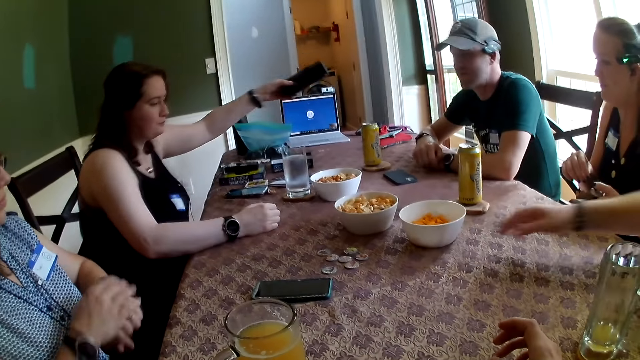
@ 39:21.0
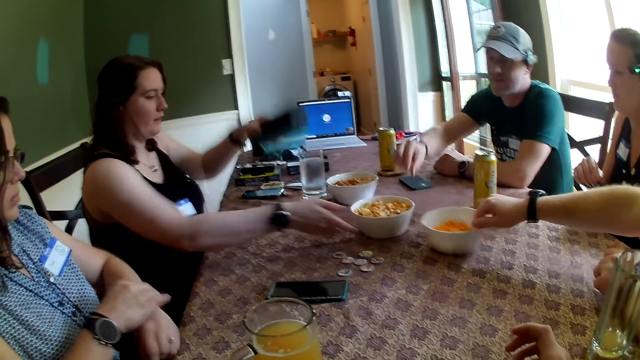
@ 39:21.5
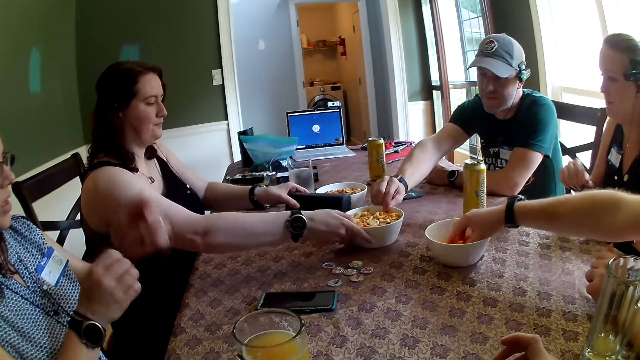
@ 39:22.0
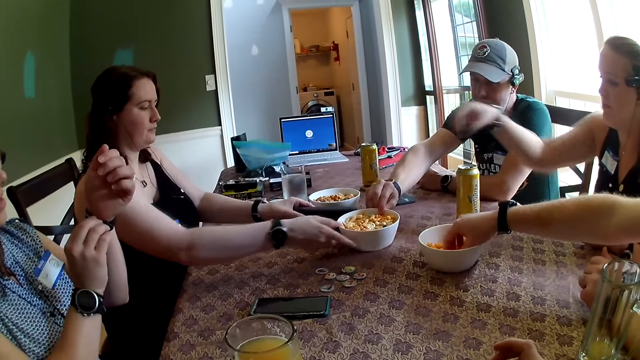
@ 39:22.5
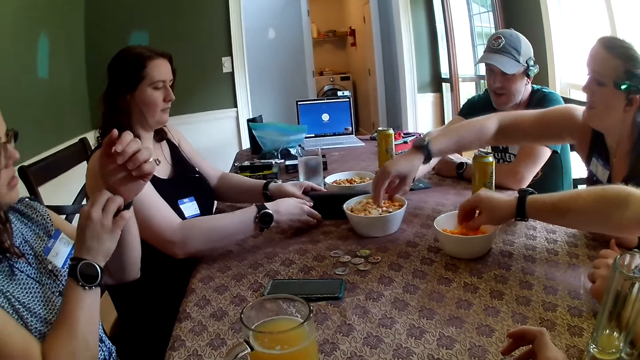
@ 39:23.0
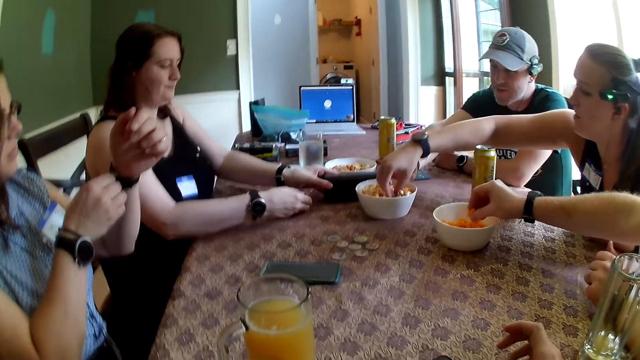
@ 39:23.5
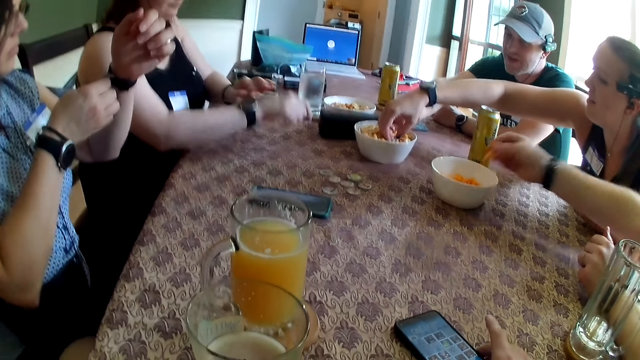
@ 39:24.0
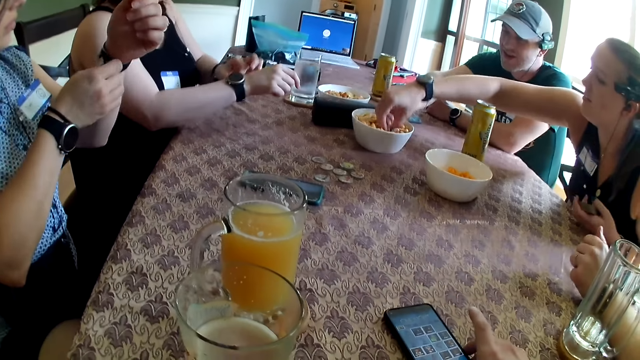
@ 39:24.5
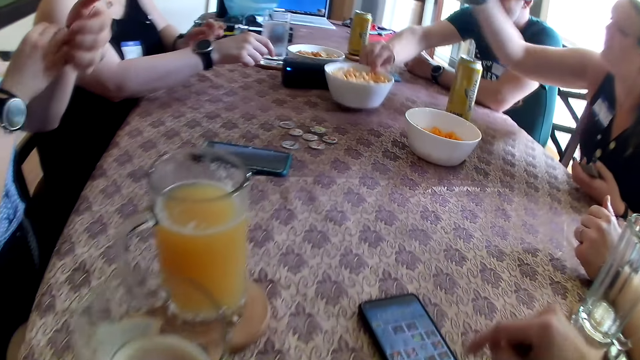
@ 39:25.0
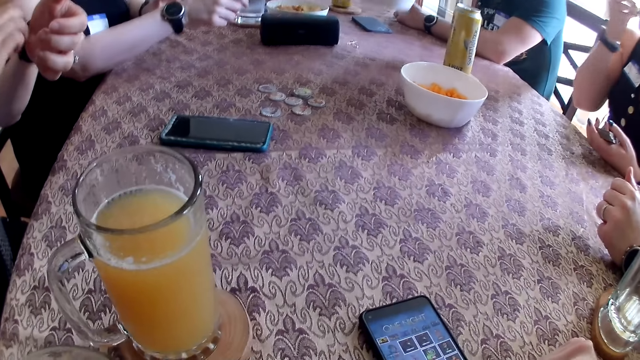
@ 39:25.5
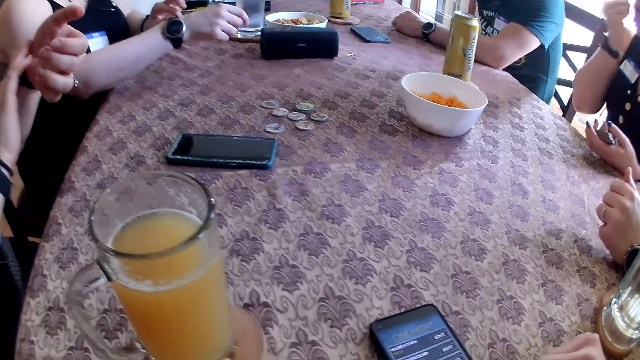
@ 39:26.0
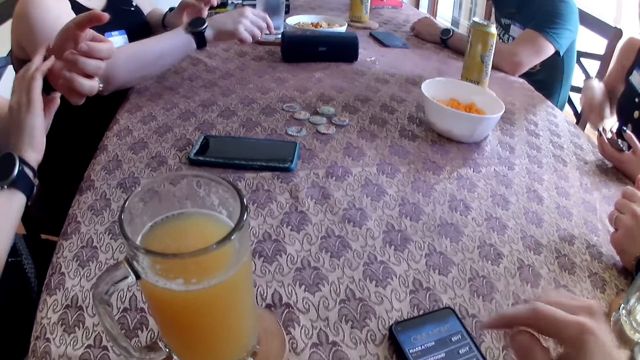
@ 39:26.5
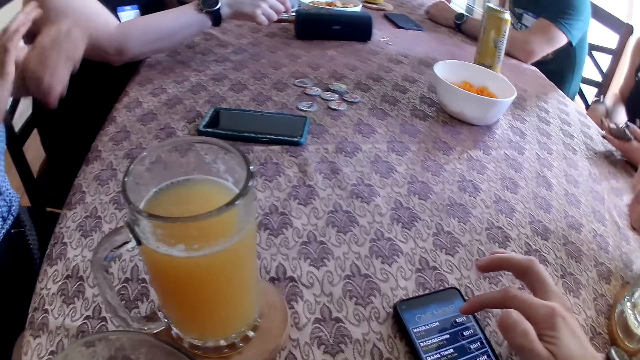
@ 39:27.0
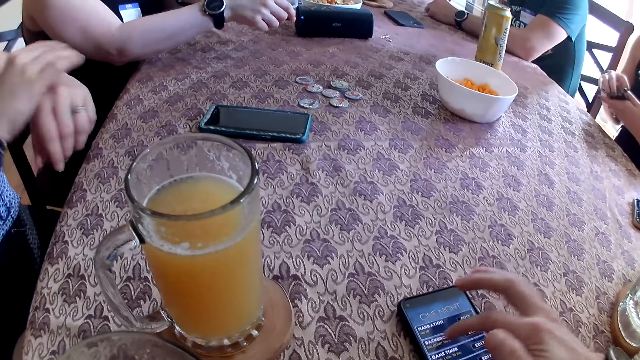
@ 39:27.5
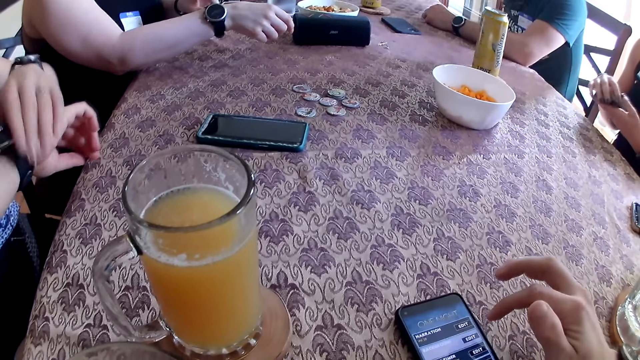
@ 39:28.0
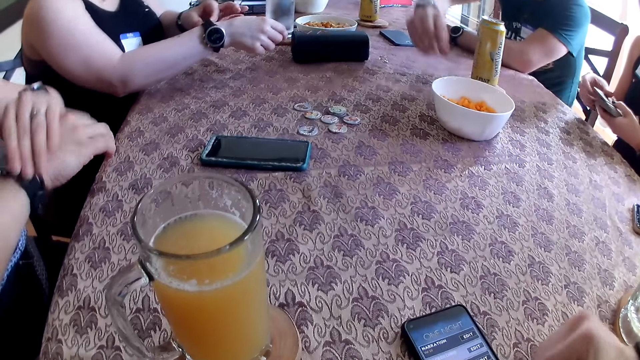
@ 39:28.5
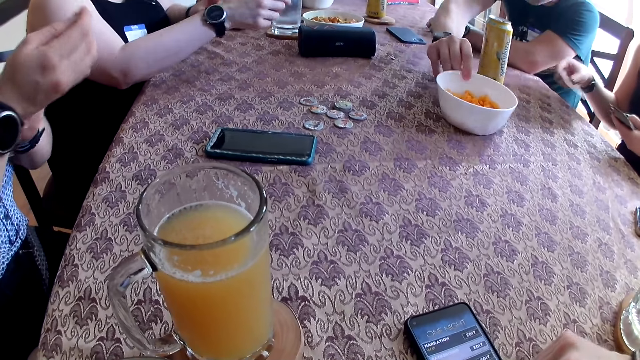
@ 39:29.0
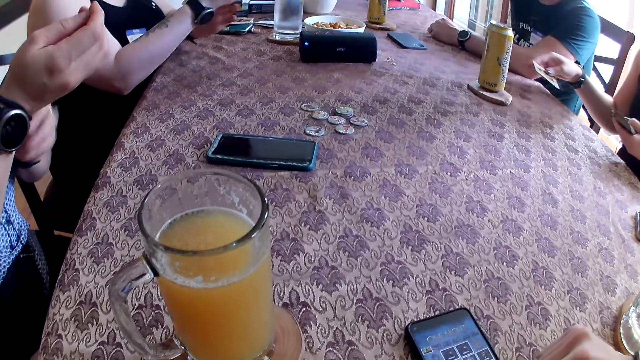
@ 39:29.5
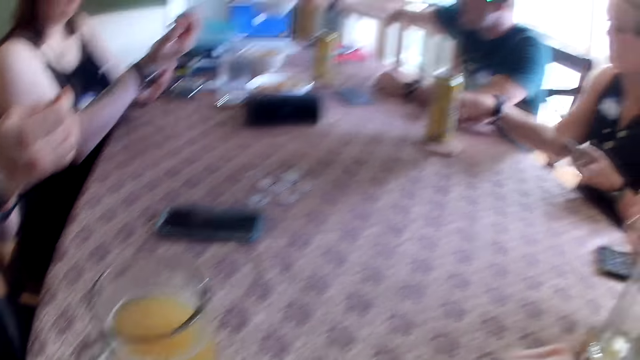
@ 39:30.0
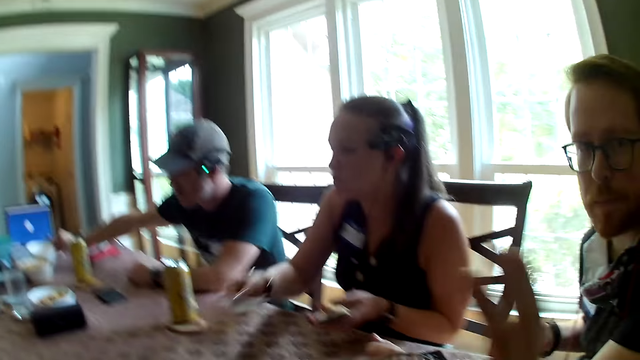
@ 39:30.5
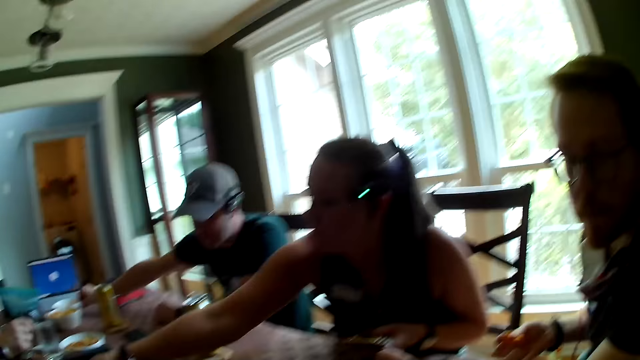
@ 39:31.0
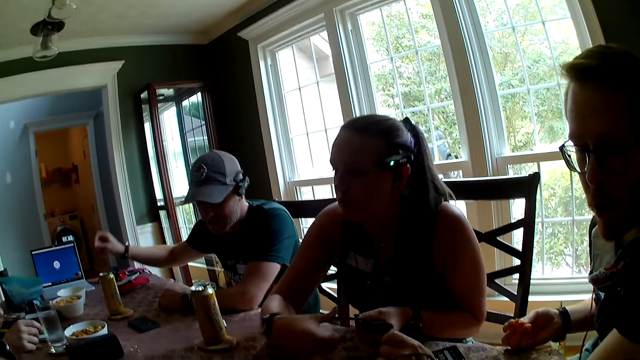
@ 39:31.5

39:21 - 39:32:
A woman adjusts the watch on her left arm with her right hand. A man picks snacks from a snack bowl on the table with his right hand. Another woman moves the snack bowl on the table with her right hand. Another man moves the snack bowl on the table with his right hand. The second woman drops the Bluetooth speaker on the table with her left hand. A third woman picks up a snack from the snack bowl on the table with her right hand. The camera wearer operates his phone on the table with his right hand. The second woman adjusts the watch on her right arm with her left hand. The other man picks up the snack bowl from the table with his right hand. The third woman eats the snack with her right hand. The first woman adjusts the watch on her right arm with her left hand. The other man picks up the snack bowl from the table with his right hand. The third woman drops cards on the table with her right hand. The other man drops the snack bowl on the table with his right hand.

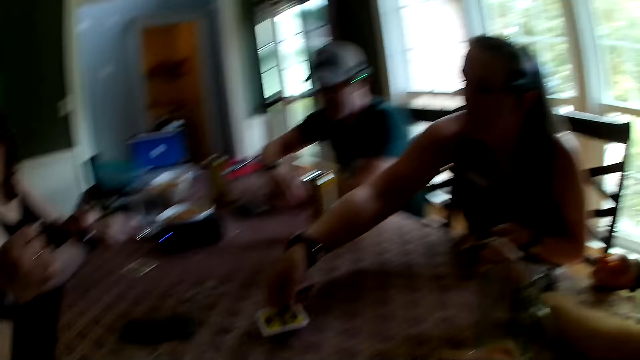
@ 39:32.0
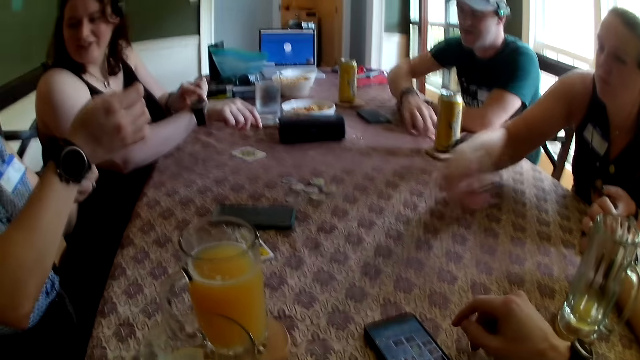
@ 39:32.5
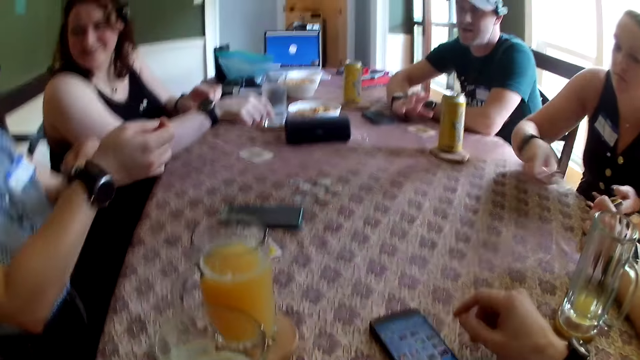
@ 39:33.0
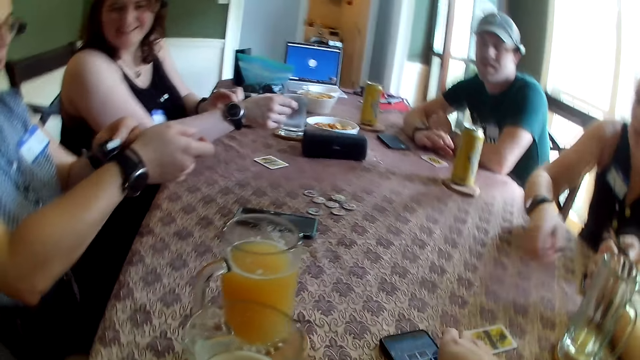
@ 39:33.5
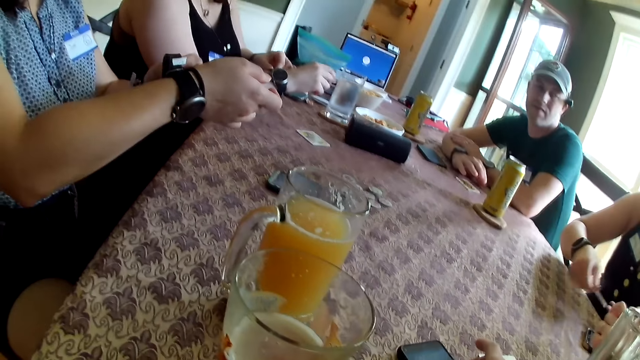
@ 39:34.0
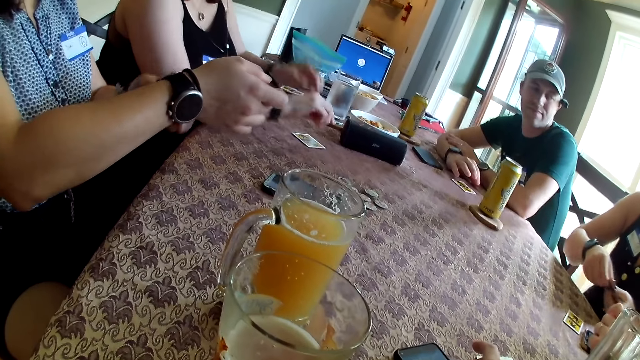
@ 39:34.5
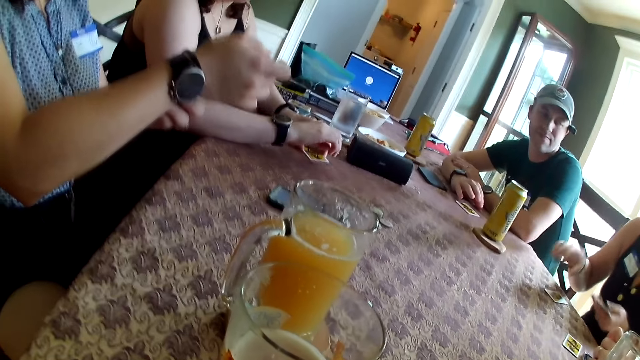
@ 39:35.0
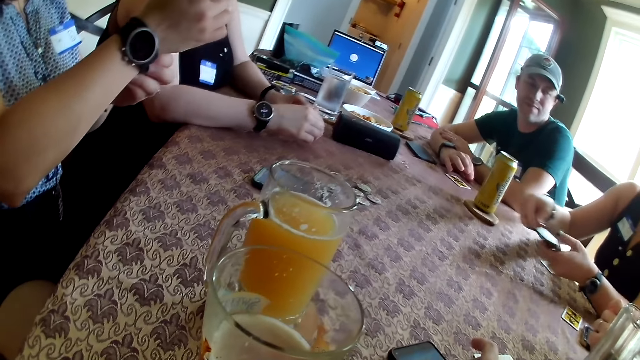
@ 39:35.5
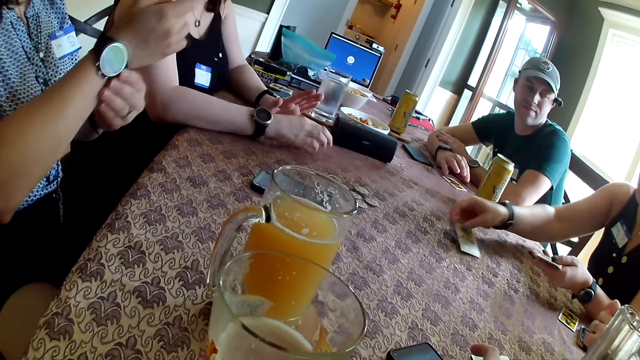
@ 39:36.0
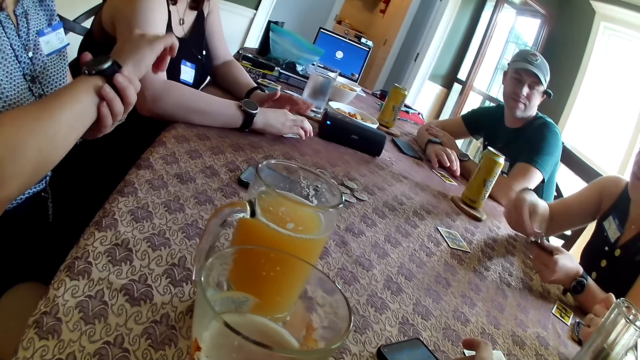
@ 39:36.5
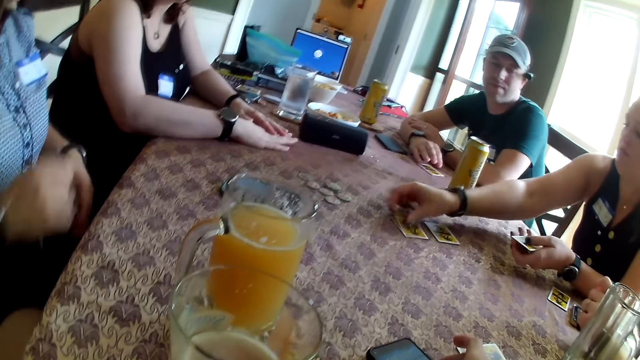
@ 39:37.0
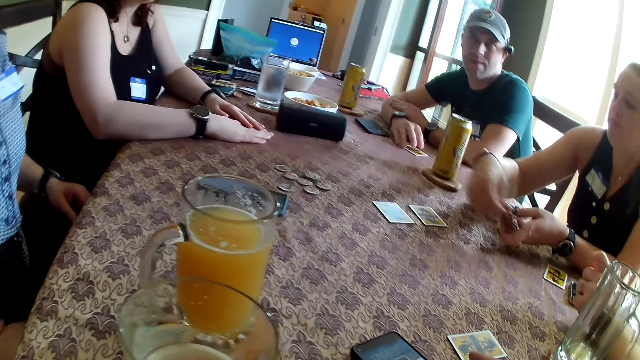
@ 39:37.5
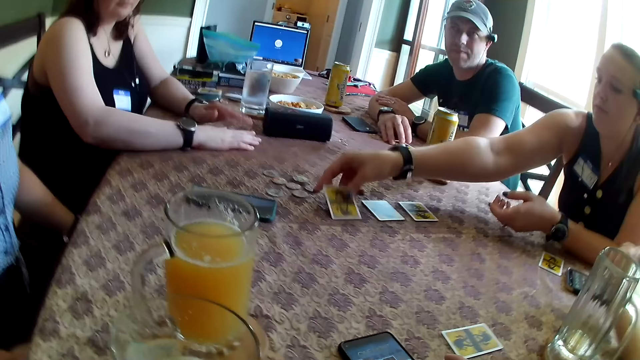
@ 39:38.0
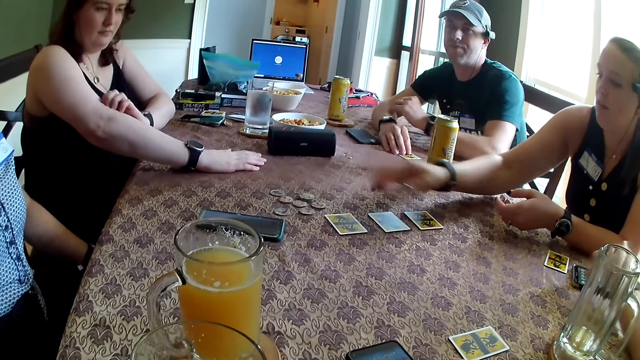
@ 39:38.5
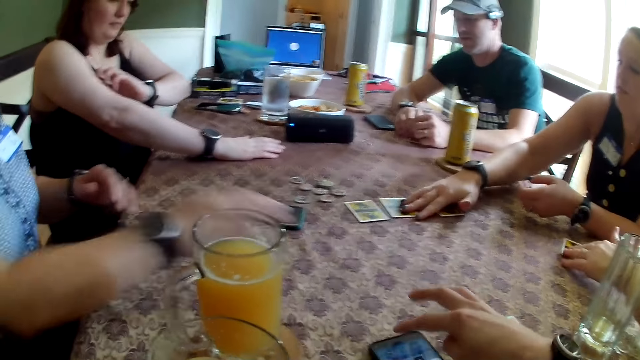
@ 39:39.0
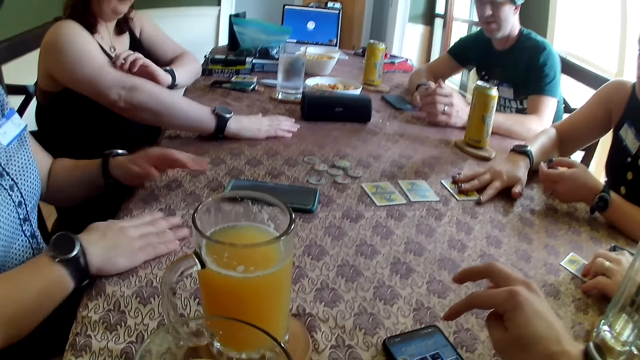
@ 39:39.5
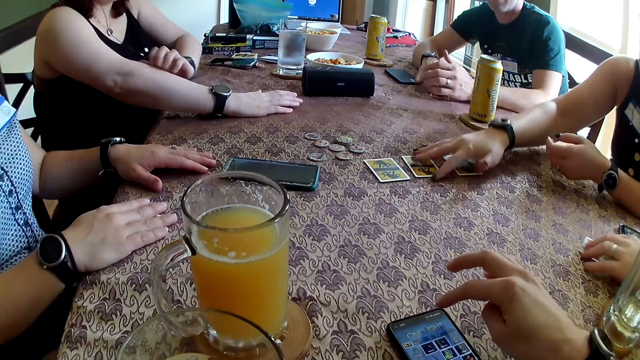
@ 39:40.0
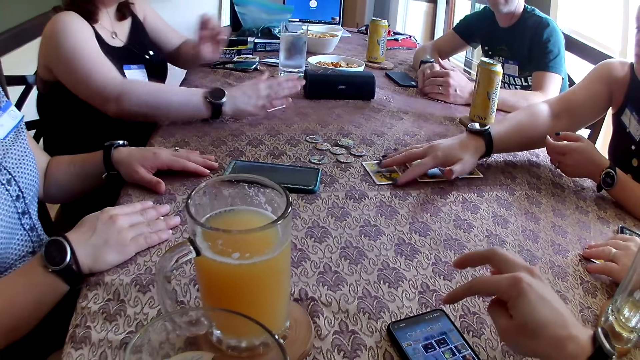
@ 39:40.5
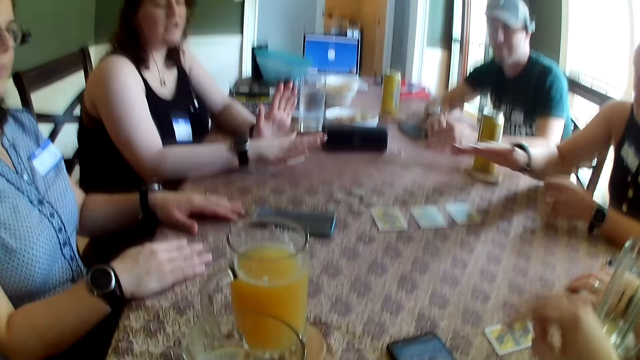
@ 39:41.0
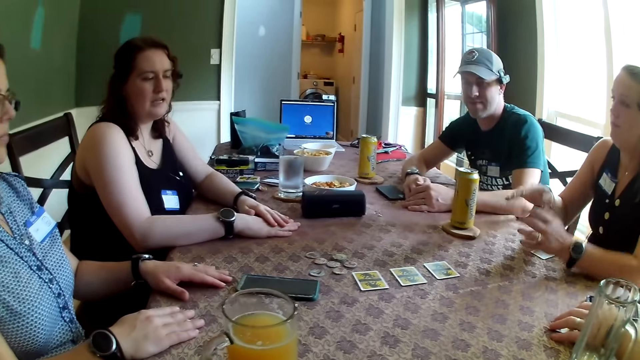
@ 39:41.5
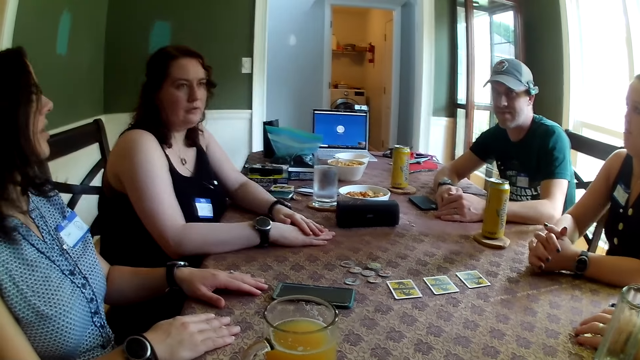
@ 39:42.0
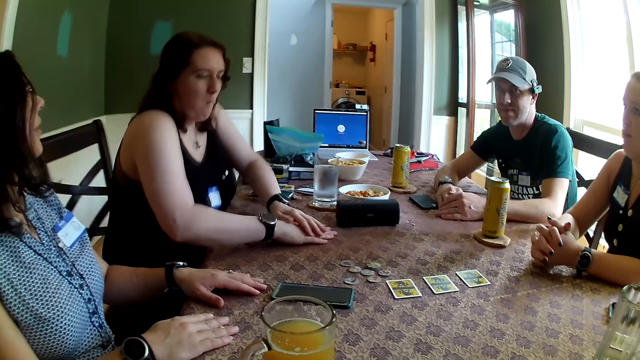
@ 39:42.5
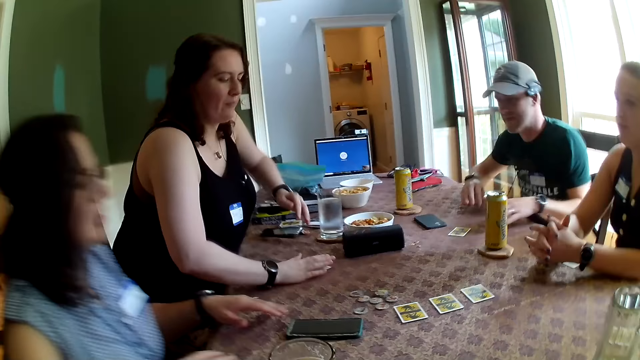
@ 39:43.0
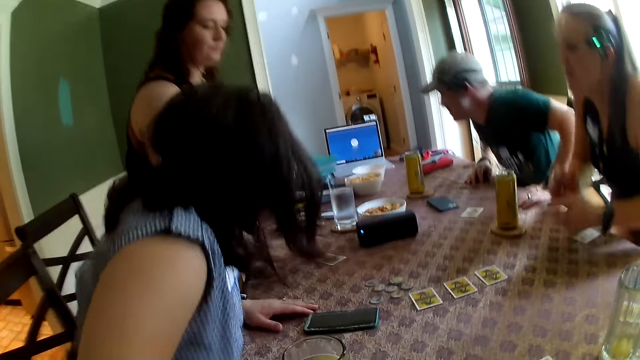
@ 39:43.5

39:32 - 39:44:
A man moves his card on the table with his right hand. A woman distributes the cards on the table. Another woman drops both arms on the table, picks a card on the table with her left hand, and scratches her right arm with her left hand. Another man moves a card on the table with his left hand. A third woman moves a card on the table with her right hand. The first man drums on the table with his right hand. The third woman drops her left hand on the table. The second woman drops her left hand on the table. A fourth woman holds both hands together on the table. The second woman stands up from the table. The camera wearer stands up. The third woman stands up from the table. The fourth woman stands up from the table. The first man stands up from the table.
